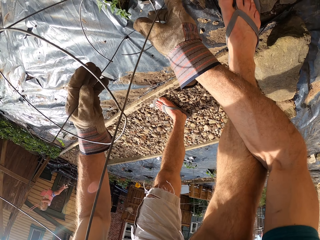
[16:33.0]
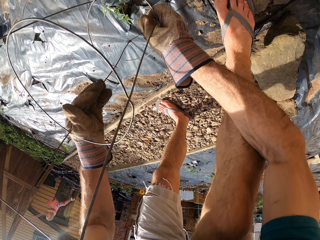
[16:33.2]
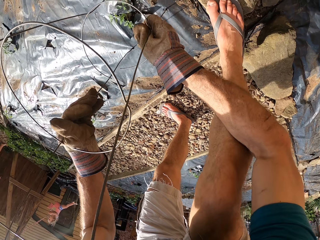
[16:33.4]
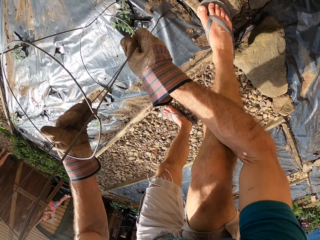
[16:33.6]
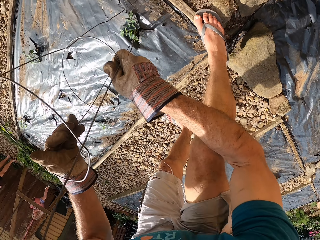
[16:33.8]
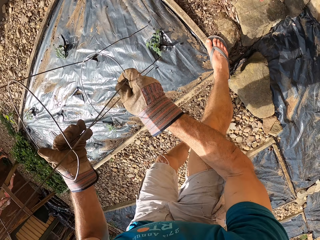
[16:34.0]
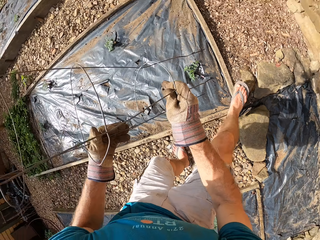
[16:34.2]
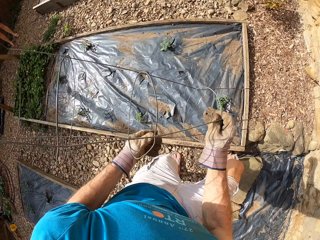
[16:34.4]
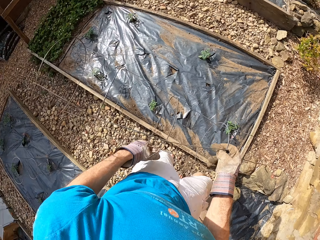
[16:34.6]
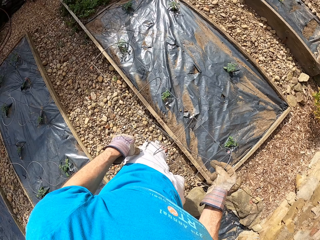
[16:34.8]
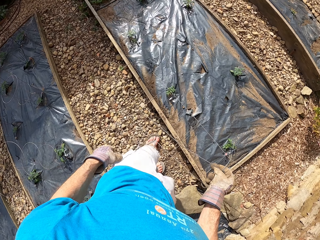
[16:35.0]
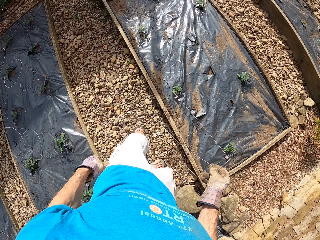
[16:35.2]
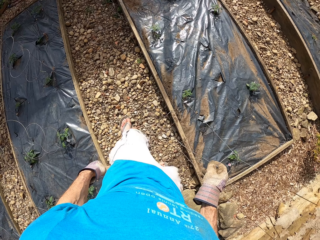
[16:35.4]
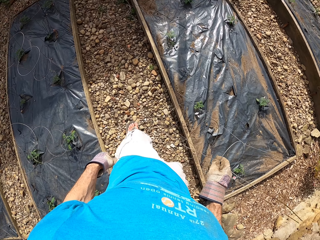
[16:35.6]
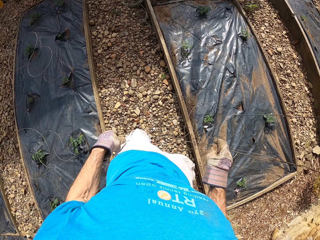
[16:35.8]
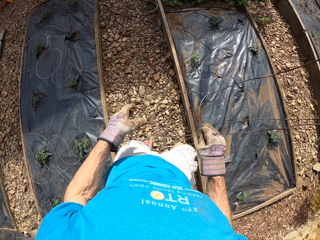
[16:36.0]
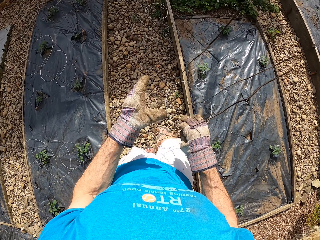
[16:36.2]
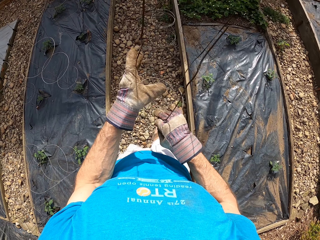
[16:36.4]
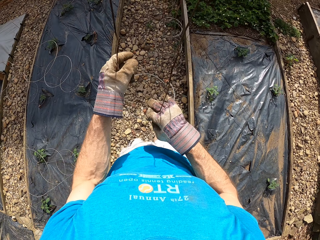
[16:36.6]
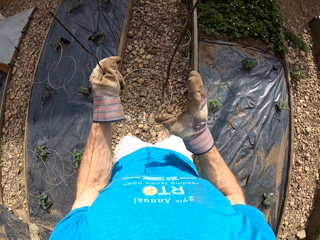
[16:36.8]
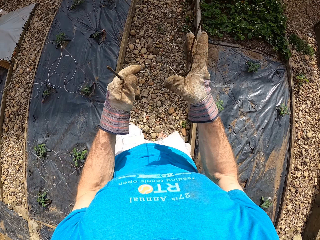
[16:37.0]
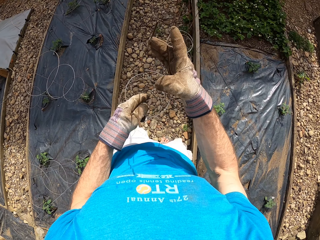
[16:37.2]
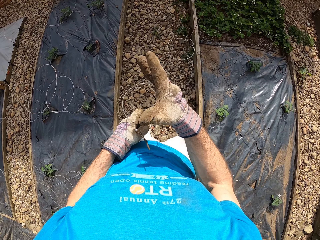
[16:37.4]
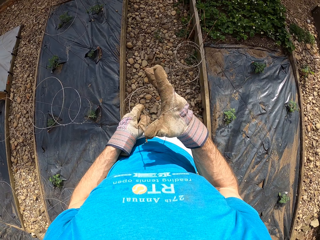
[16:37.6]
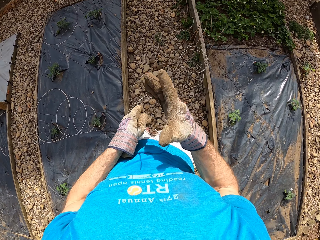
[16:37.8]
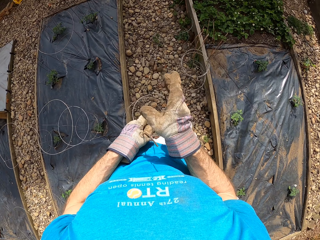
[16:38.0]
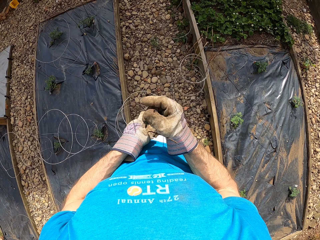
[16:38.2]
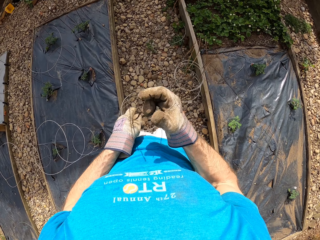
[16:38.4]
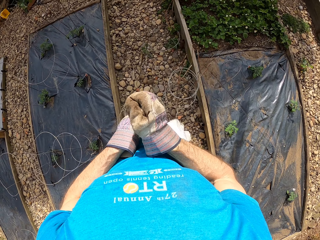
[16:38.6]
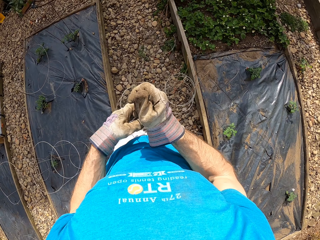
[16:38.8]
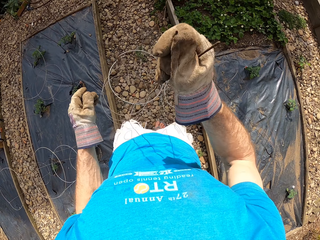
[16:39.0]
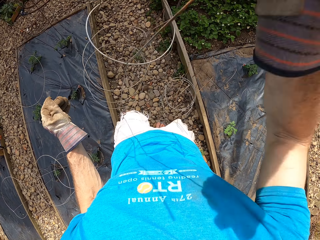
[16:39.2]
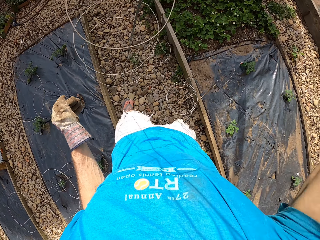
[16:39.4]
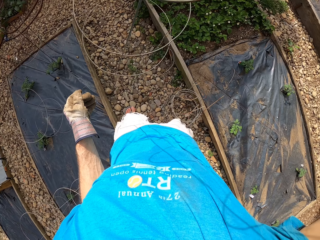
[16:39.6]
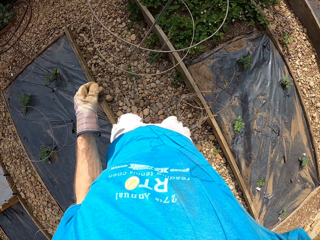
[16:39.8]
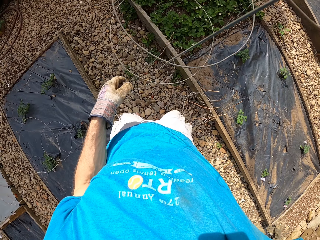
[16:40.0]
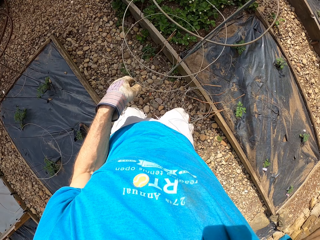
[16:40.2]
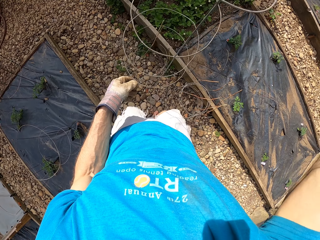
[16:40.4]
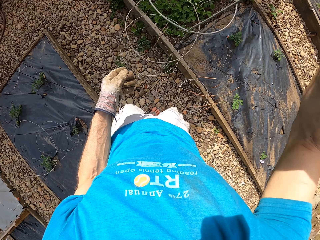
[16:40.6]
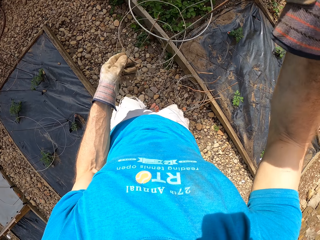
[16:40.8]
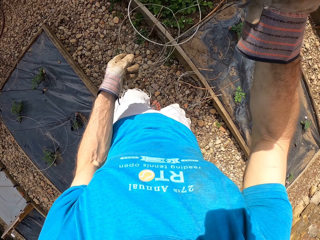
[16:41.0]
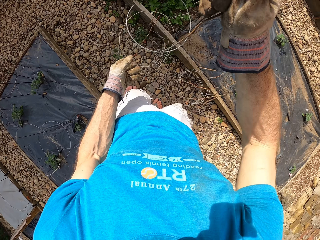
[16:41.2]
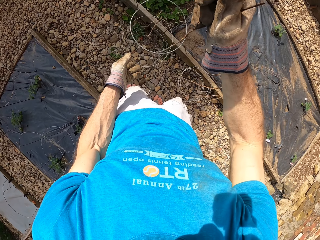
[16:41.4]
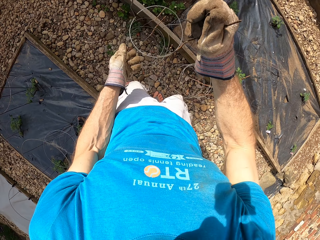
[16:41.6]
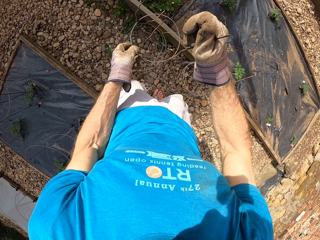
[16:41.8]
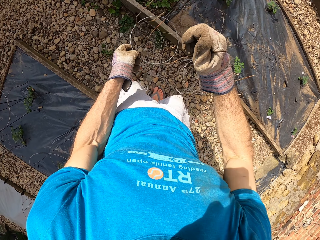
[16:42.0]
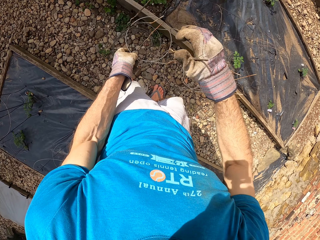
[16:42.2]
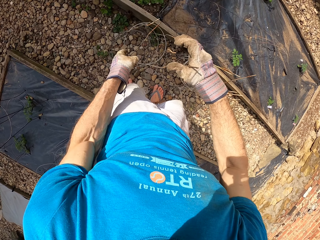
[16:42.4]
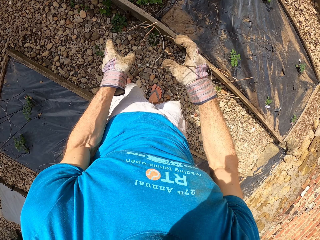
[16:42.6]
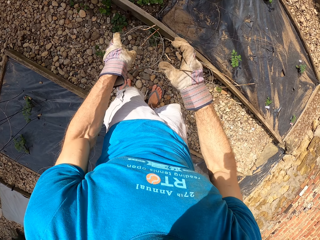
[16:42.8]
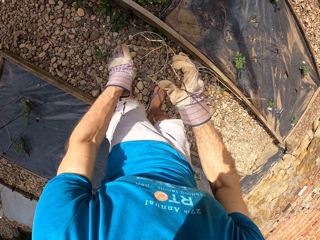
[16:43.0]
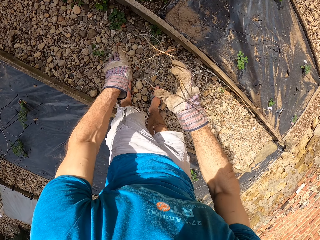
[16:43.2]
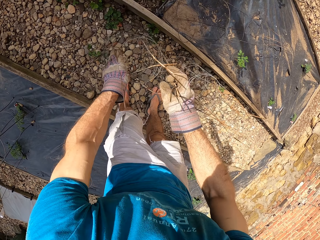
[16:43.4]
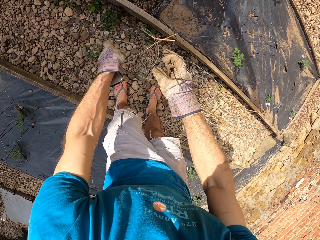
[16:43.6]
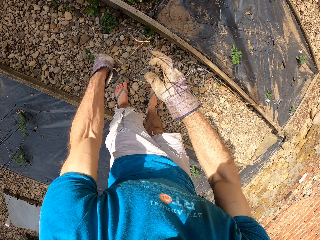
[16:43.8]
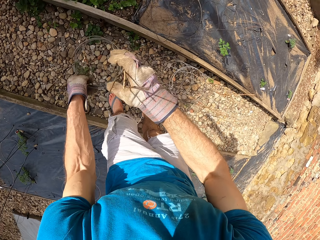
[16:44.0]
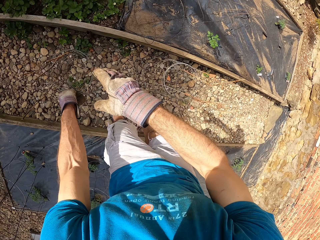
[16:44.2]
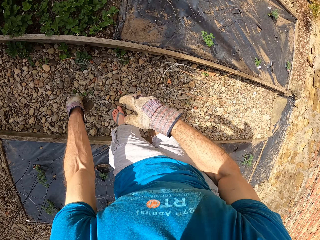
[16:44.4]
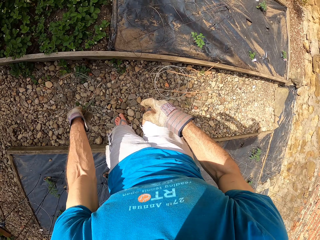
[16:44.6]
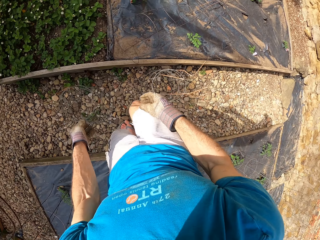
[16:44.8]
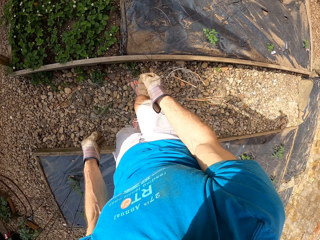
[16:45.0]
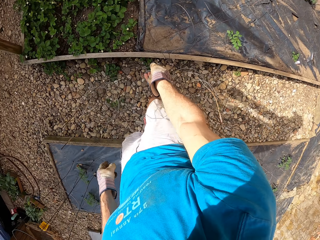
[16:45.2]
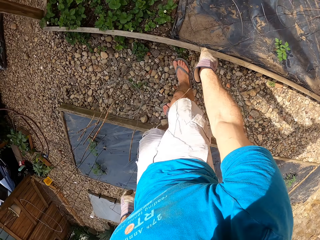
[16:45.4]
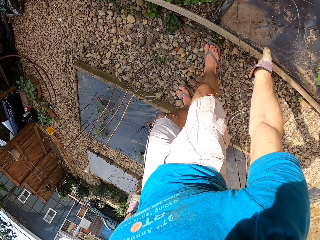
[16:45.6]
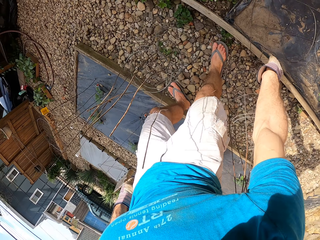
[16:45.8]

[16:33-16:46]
The camera wearer removes the steel bar from the wood structure. They hold the plant stand. They walk beside the flower bed. They hold the plant stand. They lift the plant stand. They put the plant stand on the ground. They drop the steel bar on the floor.

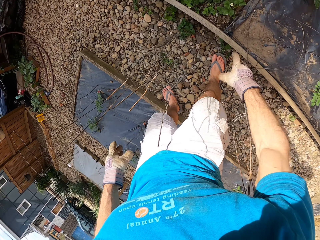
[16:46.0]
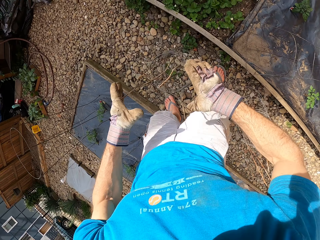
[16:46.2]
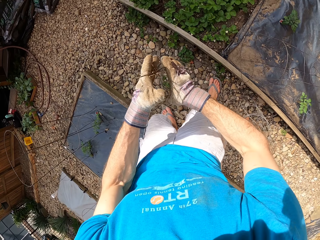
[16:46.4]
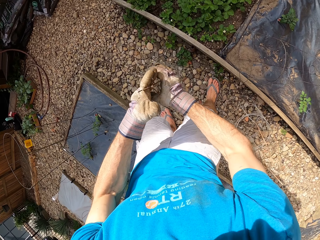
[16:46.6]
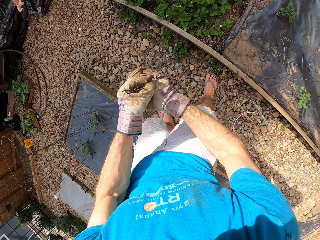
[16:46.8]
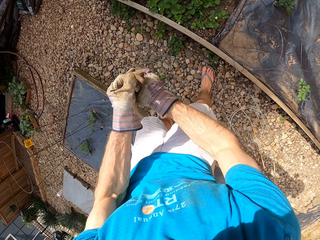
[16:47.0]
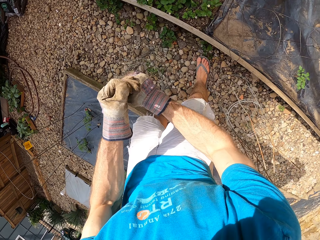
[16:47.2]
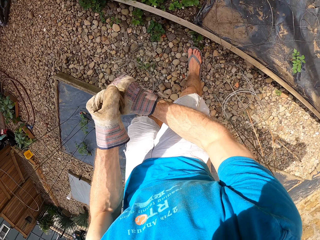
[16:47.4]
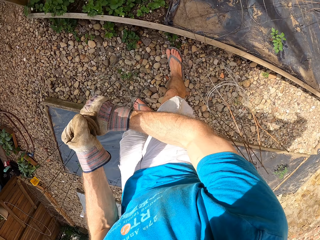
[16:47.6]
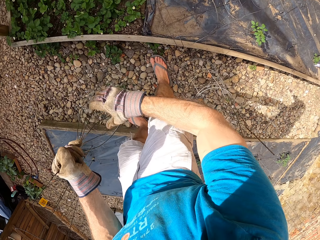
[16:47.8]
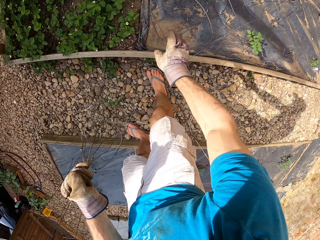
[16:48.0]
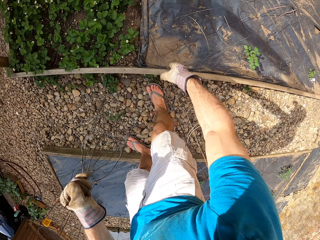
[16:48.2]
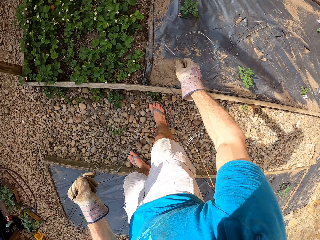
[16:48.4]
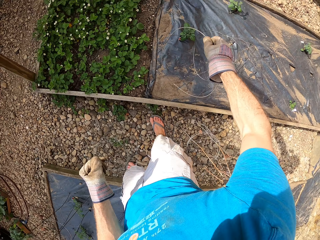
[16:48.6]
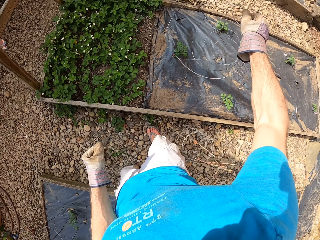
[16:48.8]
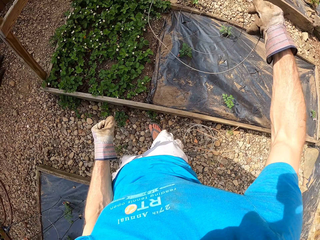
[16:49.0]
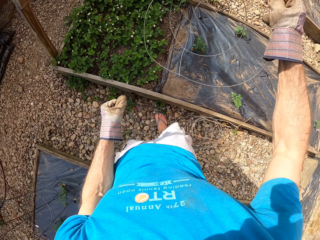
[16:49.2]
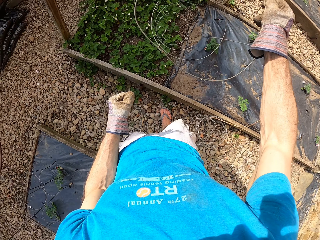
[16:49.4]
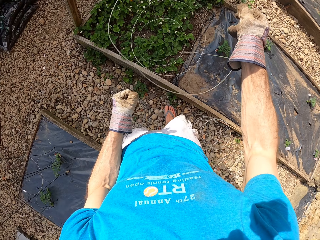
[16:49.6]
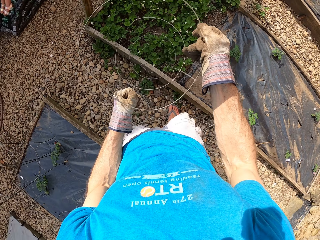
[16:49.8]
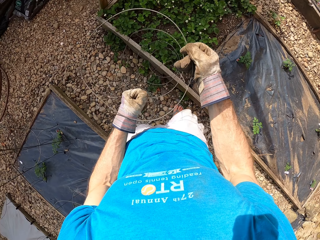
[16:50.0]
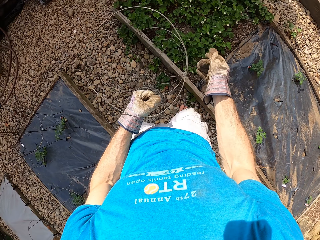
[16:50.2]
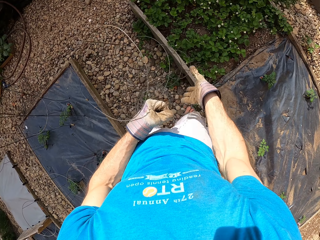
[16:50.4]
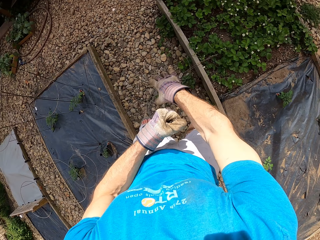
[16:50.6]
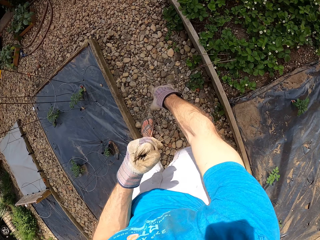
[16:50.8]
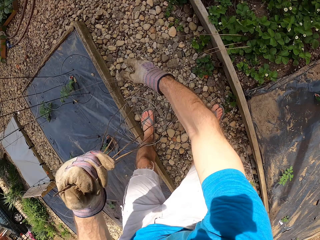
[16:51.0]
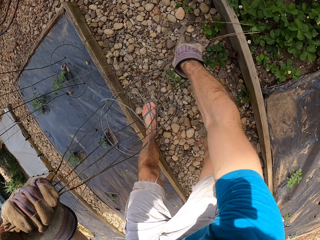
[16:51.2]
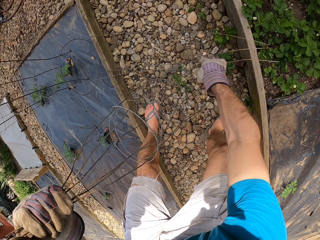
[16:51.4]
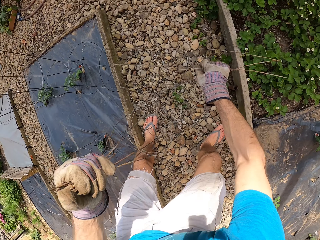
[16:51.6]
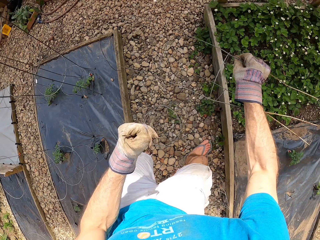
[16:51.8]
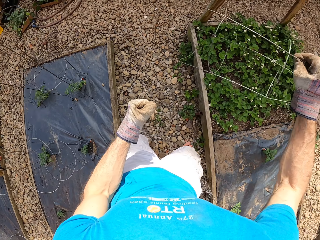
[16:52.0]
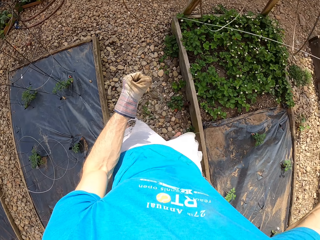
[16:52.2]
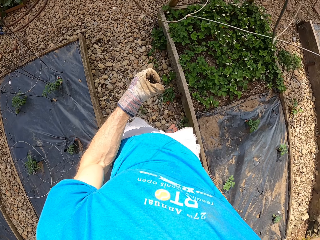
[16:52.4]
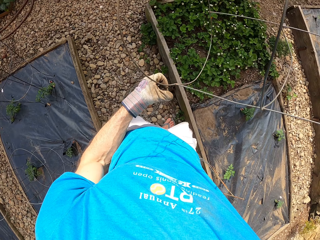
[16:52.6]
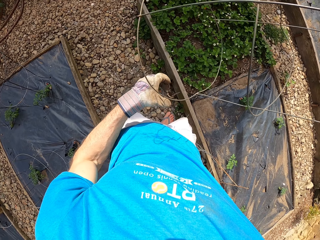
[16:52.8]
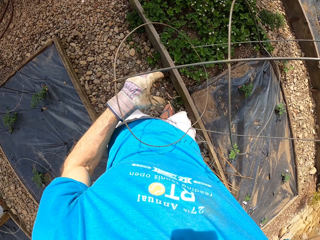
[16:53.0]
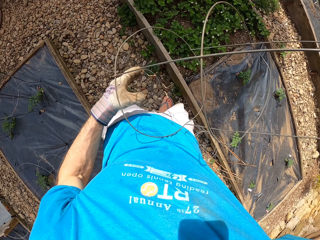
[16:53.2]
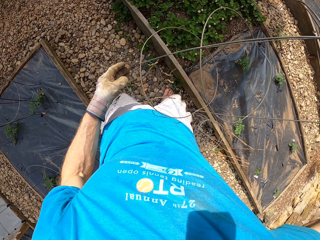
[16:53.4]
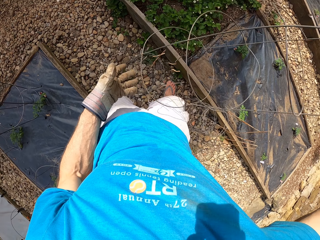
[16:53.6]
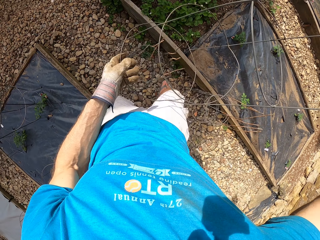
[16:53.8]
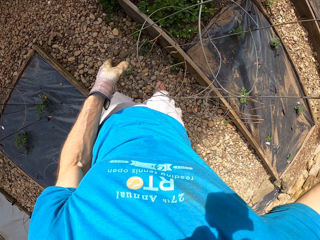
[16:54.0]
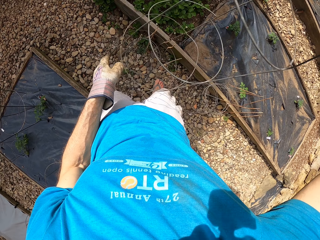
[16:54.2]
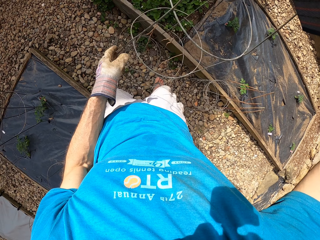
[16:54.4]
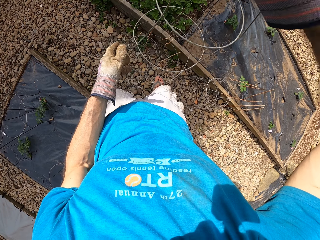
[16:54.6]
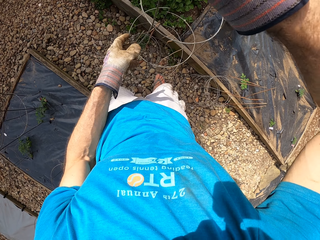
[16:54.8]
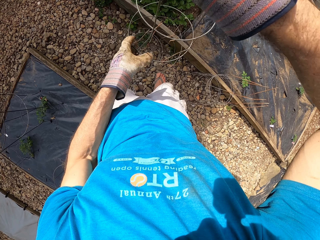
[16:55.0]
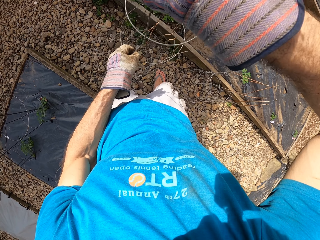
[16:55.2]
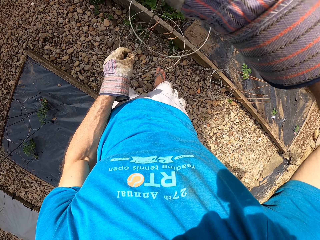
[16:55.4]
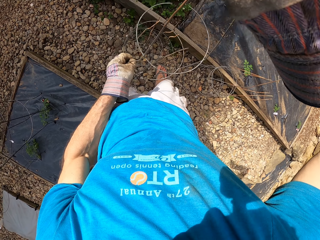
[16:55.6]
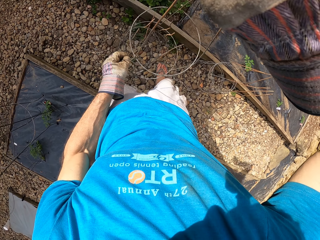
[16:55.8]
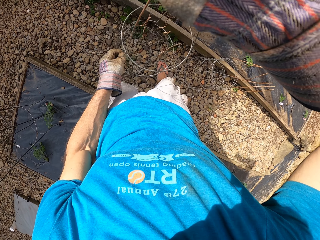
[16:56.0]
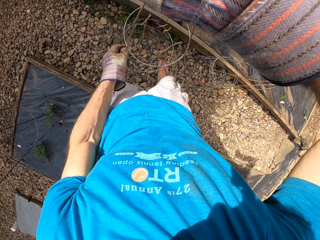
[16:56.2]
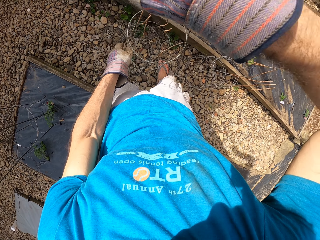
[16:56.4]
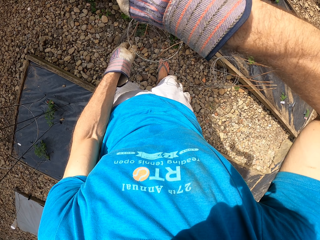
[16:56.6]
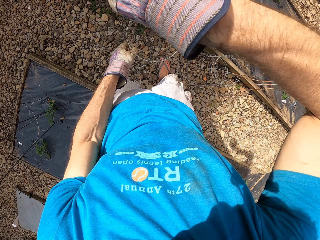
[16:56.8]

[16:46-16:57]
The camera wearer puts the plant stand wire together. They fold the steel bar. They hold the plant stand. They pick up a steel bar. They lift the plant stand. They hold the plant stand. They put the steel bars inside another one.
